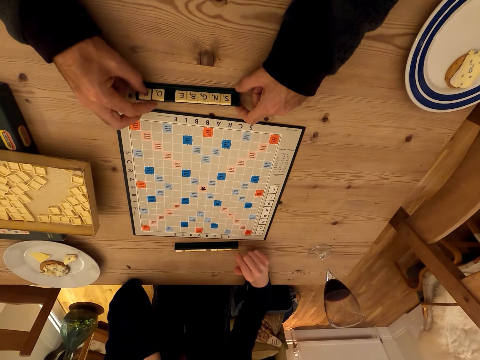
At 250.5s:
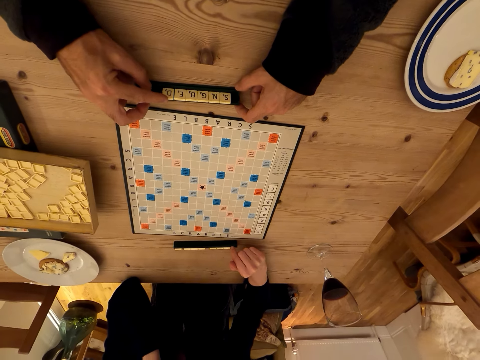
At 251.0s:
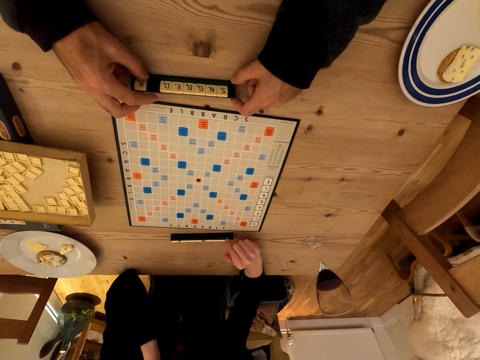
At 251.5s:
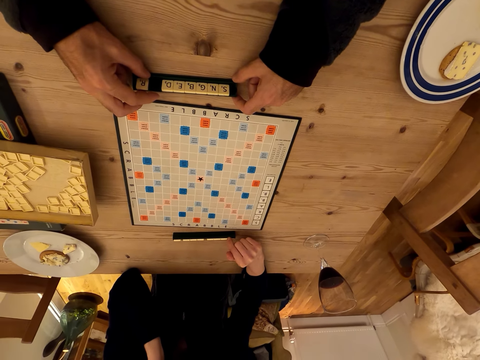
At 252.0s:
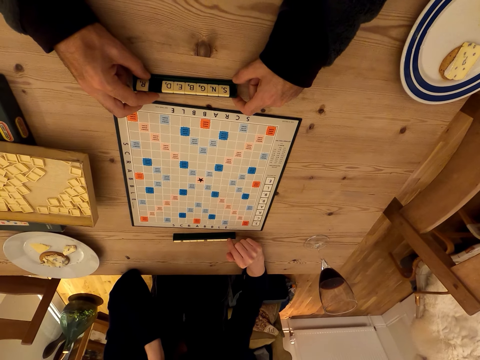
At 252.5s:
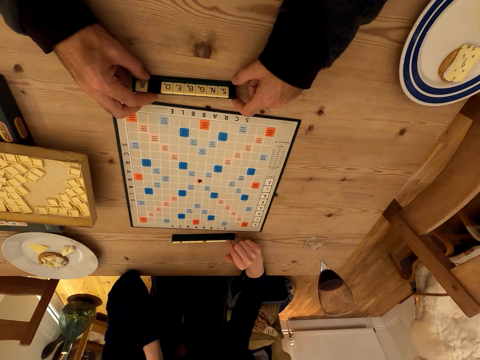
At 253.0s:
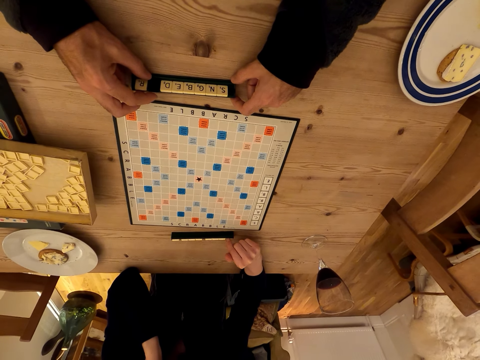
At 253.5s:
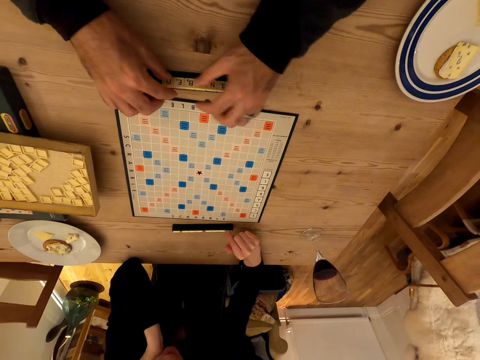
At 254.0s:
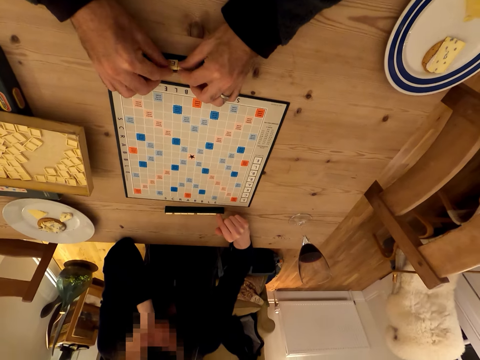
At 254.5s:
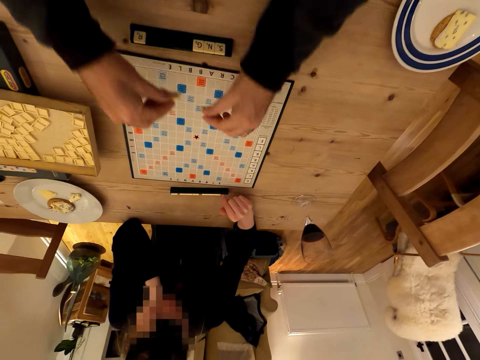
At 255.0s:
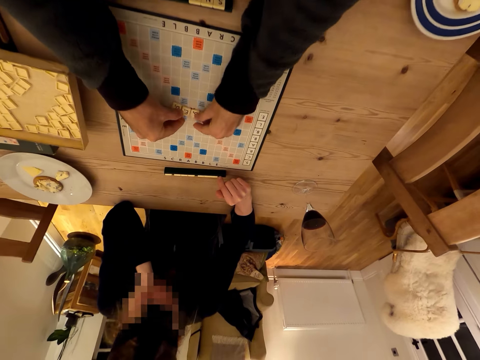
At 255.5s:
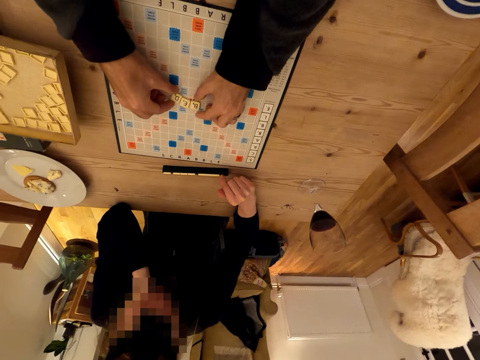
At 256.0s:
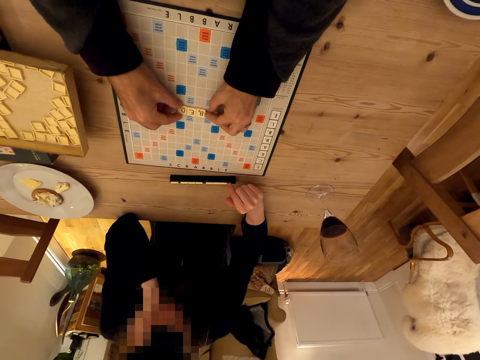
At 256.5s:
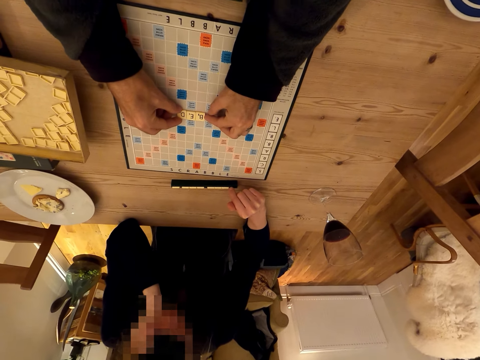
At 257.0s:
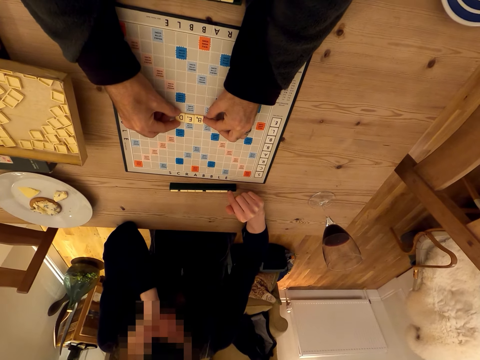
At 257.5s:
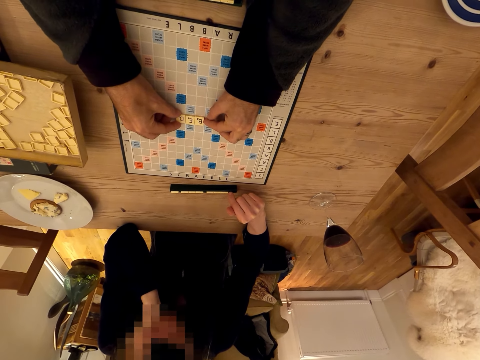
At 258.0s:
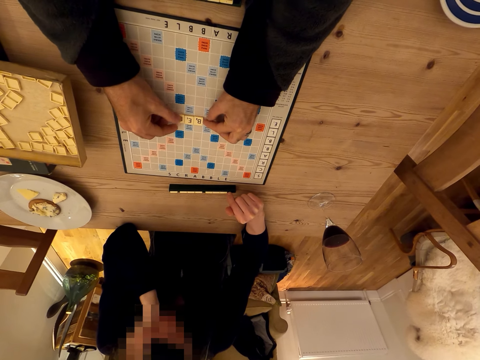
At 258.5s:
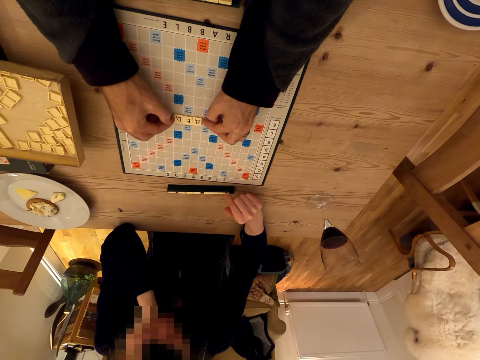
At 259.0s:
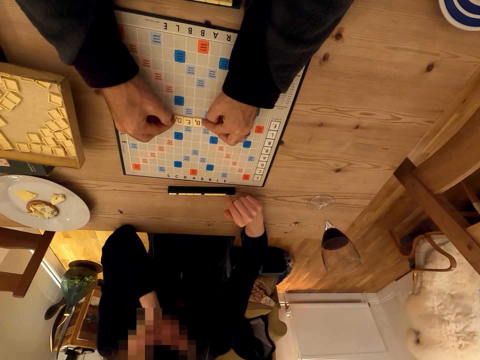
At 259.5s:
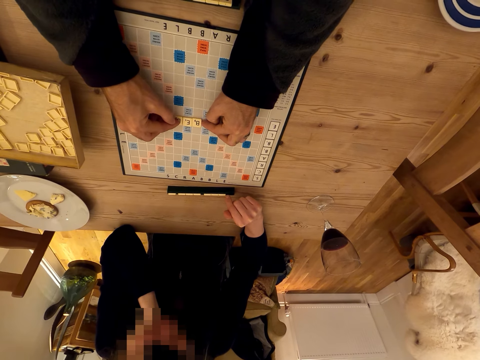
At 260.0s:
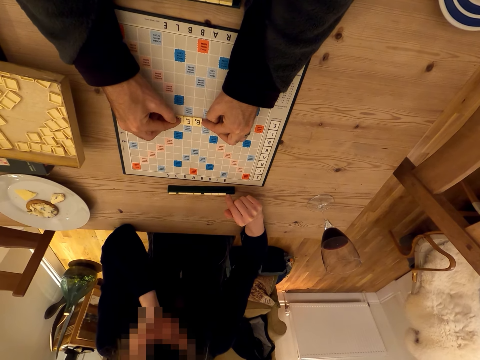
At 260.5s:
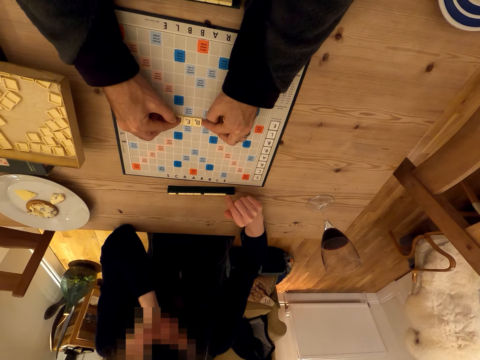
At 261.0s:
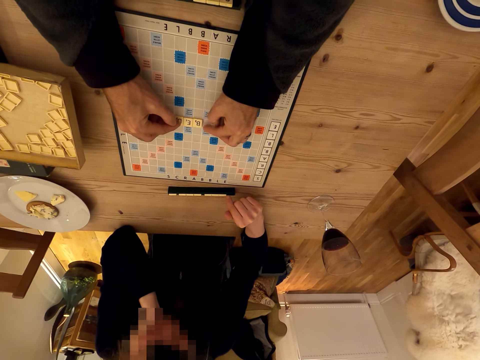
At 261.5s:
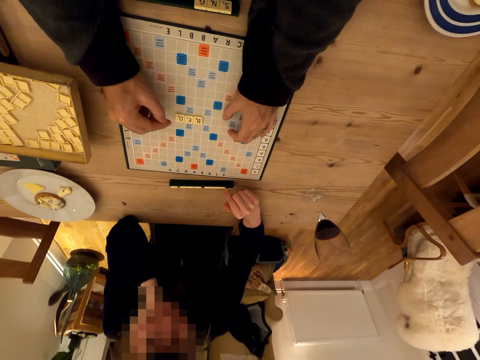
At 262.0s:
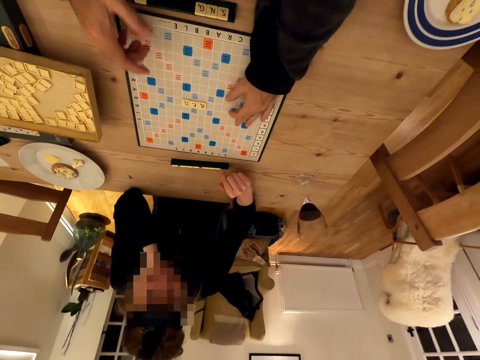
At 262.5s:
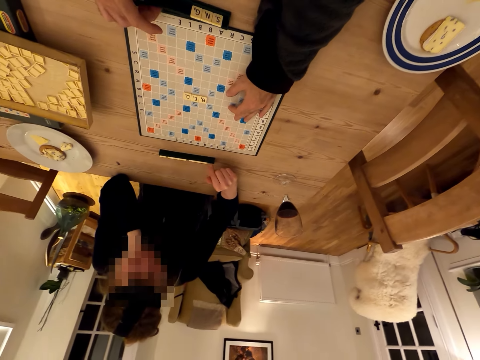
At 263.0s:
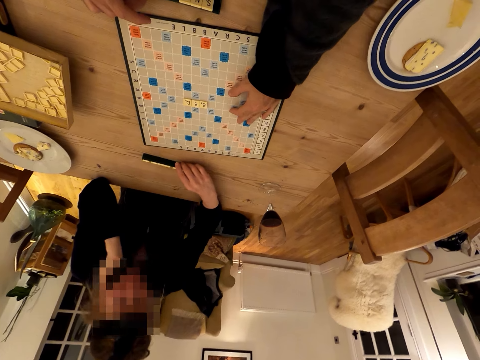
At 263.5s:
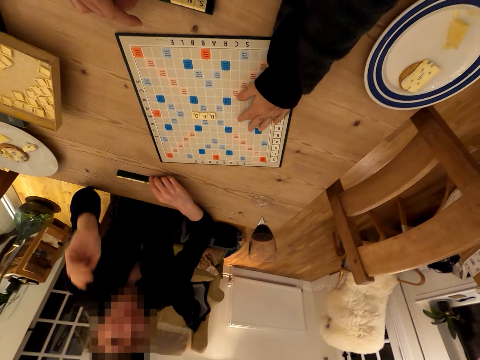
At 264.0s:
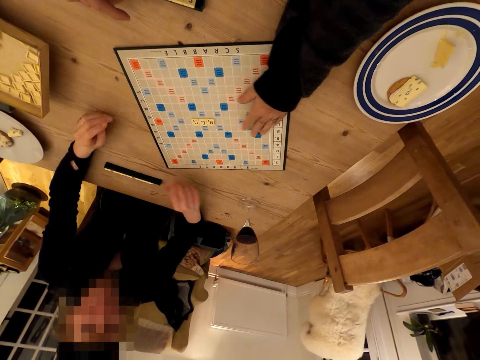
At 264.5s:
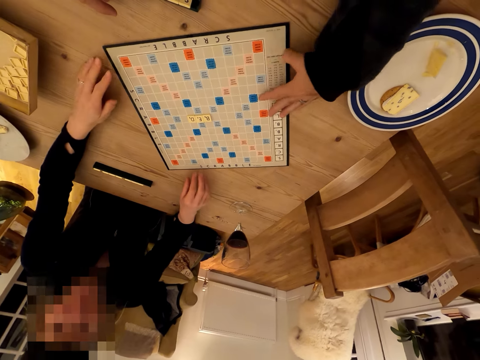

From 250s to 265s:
The camera wearer pushes a scrabble piece on the rack. They look on the scrabble board. They take the tiles from the rack. They put the tiles on the board. They align the tiles on the board. They touch on the scrabble pieces. They move the board around the table. A person moves a rack aside.

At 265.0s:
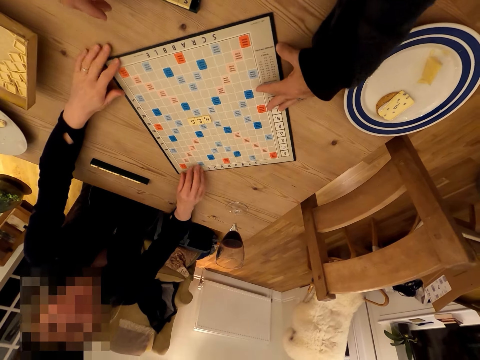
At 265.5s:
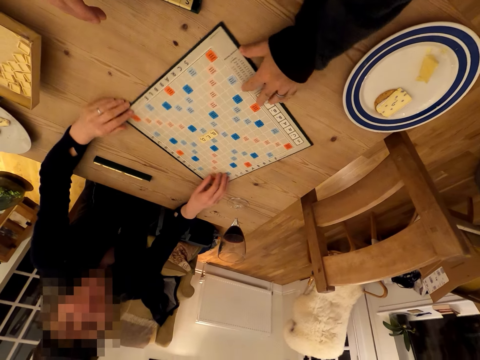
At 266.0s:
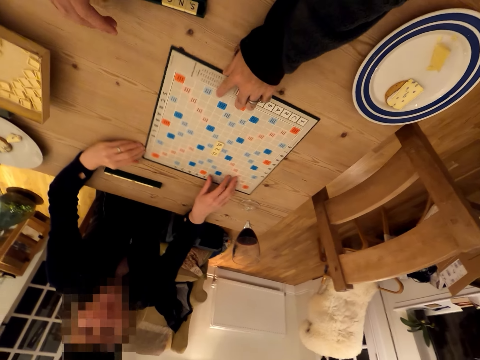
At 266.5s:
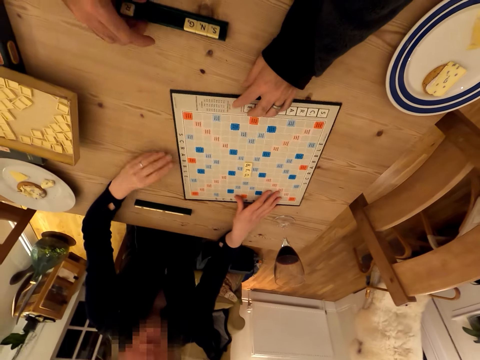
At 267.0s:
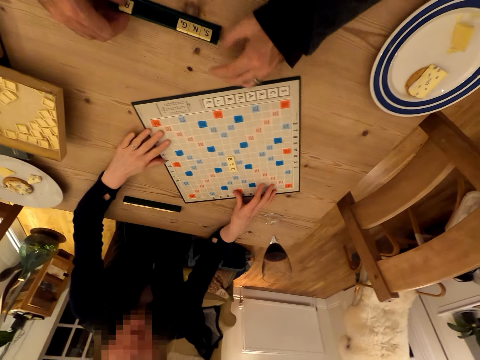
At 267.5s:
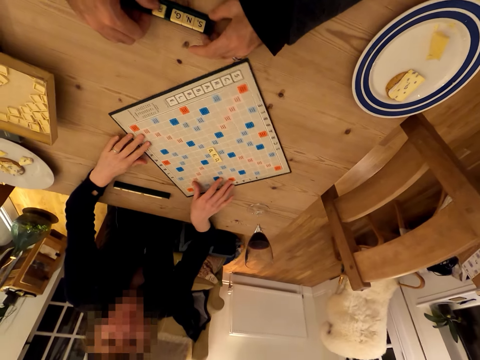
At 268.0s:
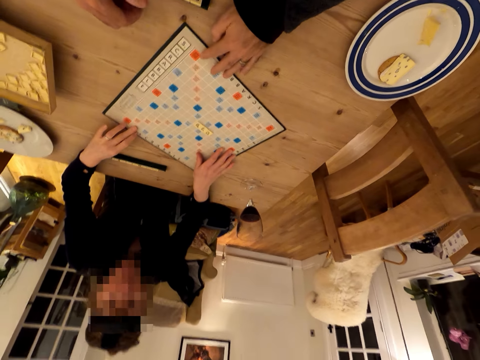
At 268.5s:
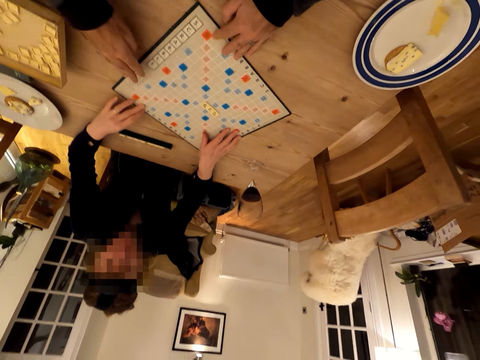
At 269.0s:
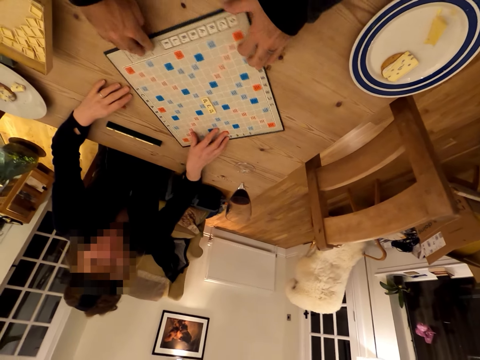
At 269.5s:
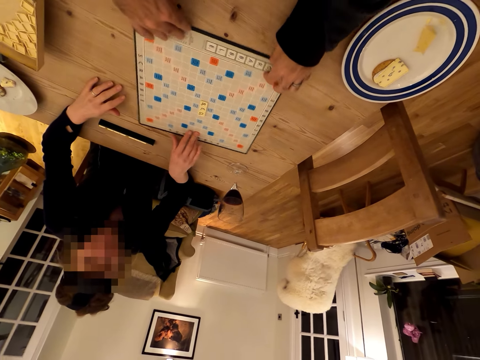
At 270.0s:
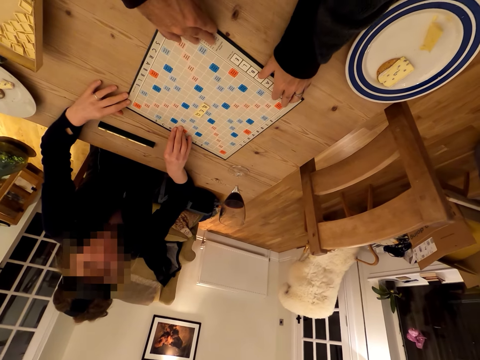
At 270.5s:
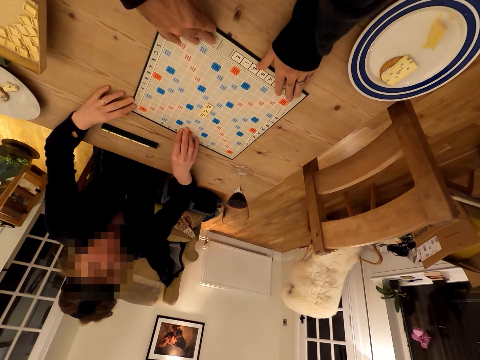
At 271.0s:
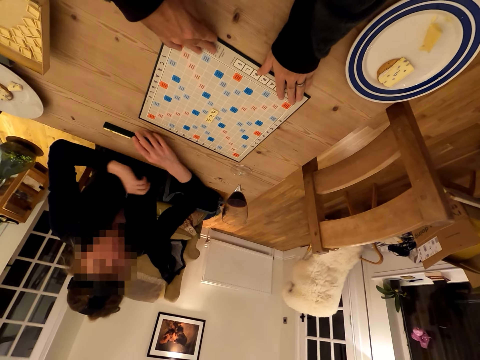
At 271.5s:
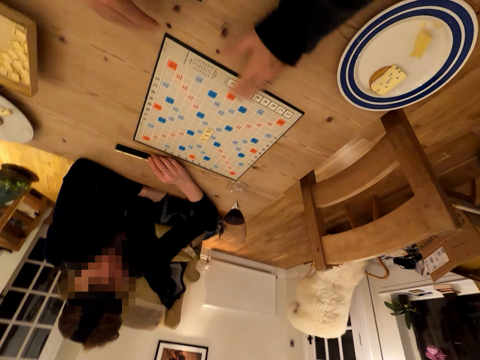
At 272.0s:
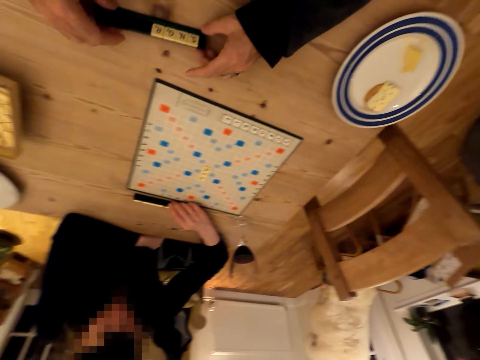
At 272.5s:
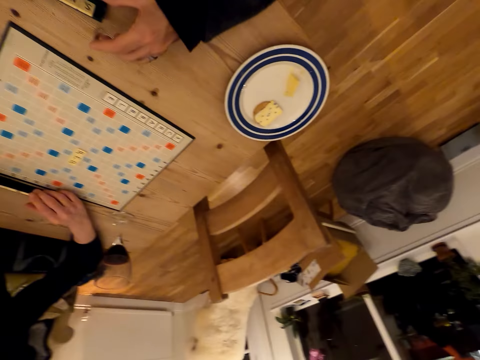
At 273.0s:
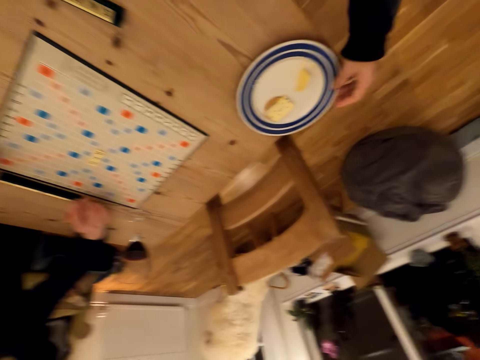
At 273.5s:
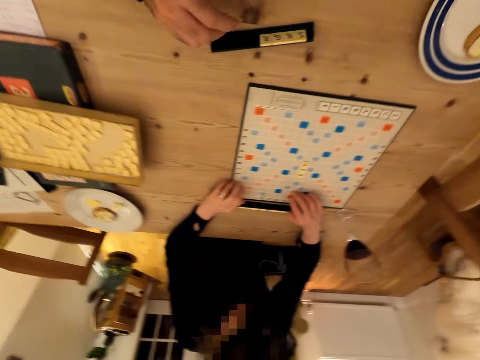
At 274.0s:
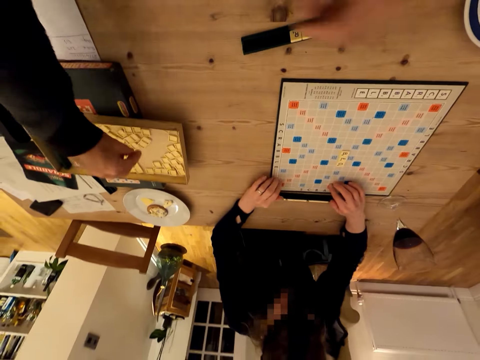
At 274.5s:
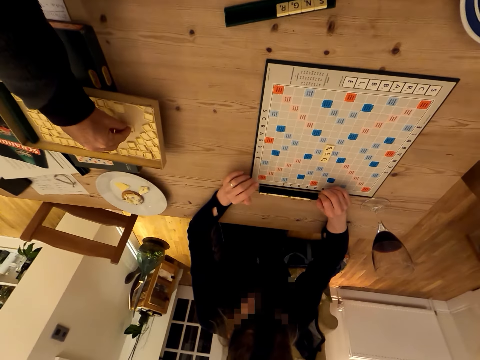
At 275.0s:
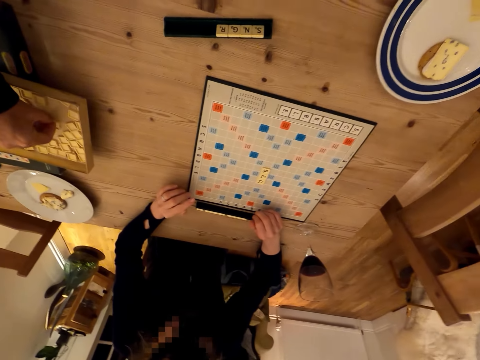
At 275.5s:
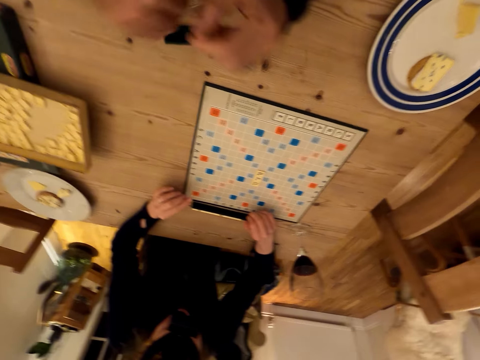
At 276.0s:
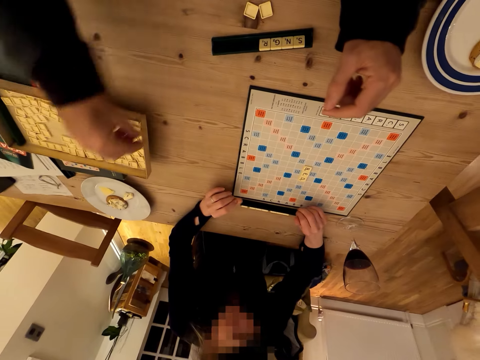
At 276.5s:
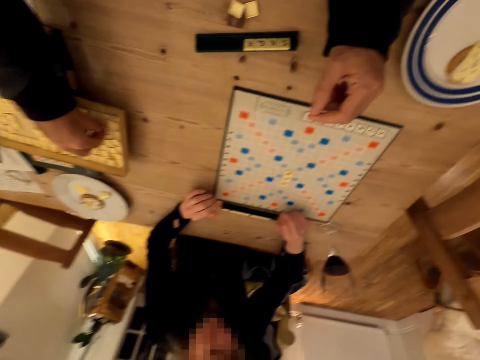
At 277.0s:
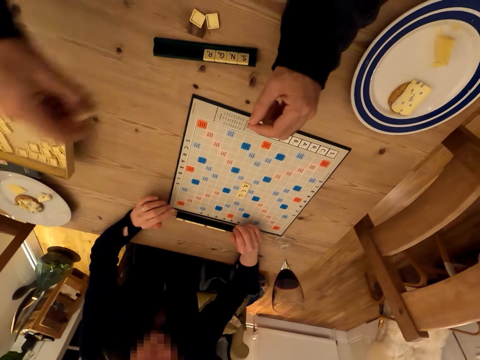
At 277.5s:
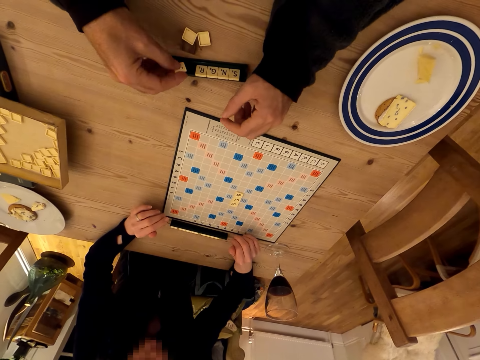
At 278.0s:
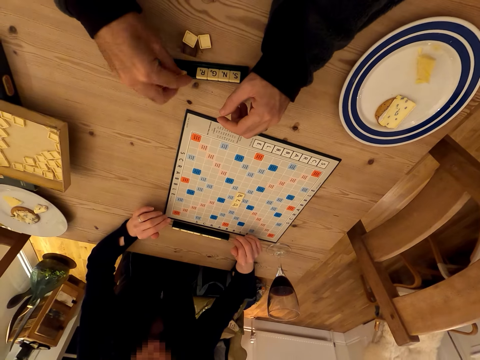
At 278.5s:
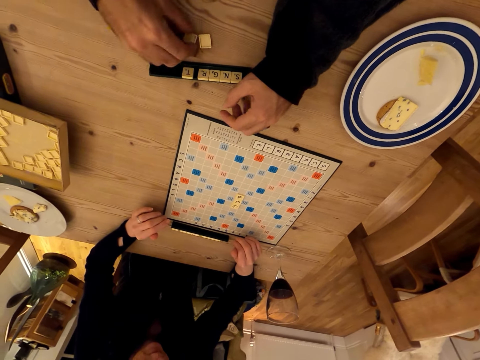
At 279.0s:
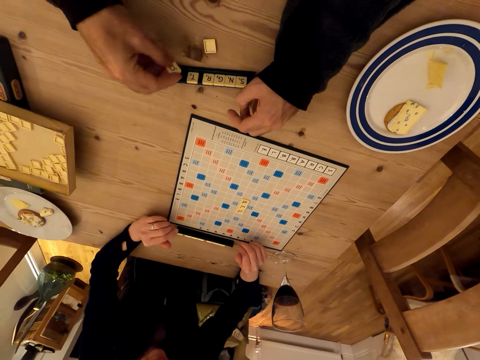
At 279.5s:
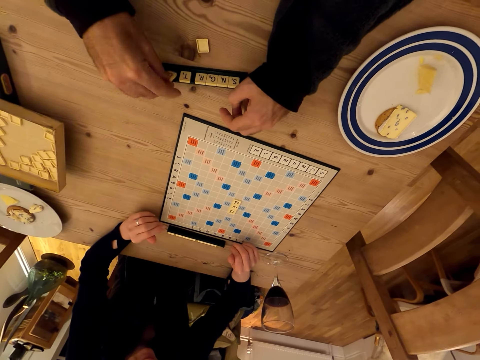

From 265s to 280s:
A person moves the board around the table. The camera wearer puts a scrabble piece on the rack. They turn the scrabble board. The person pulls the rack. The camera wearer holds the rack. They move the scrabble rack. They move a plate on the table. They touch the plate. They pick up a tile from the scrabble box. They put a tile on the table. They pick up a tile from the scrabble box. They arrange the scrabble pieces on the rack. They put a tile on the rack. They pick up a tile from the table.
